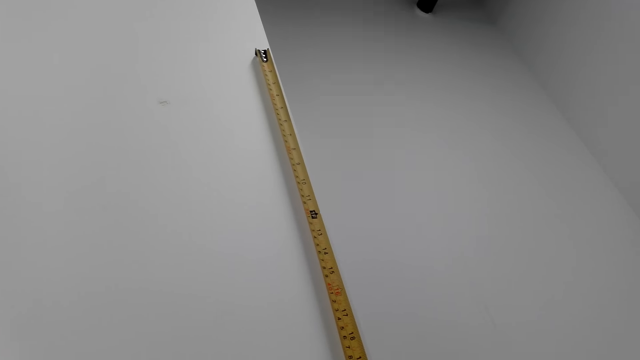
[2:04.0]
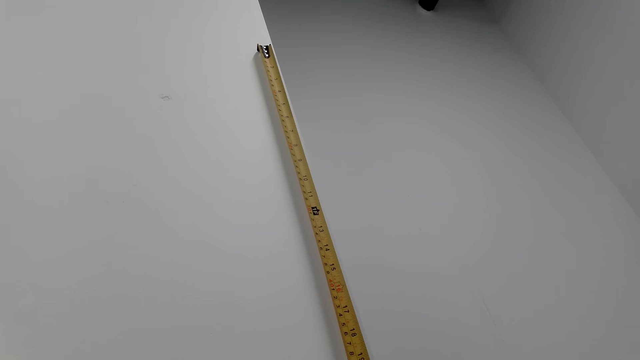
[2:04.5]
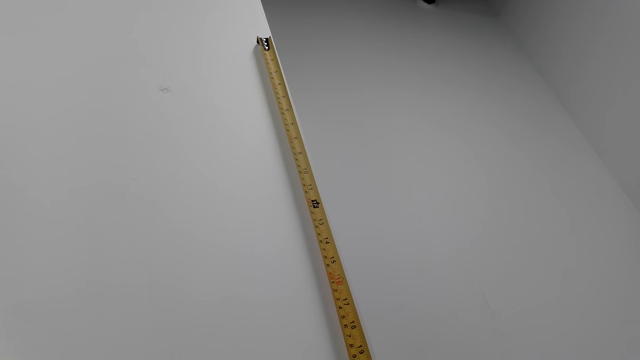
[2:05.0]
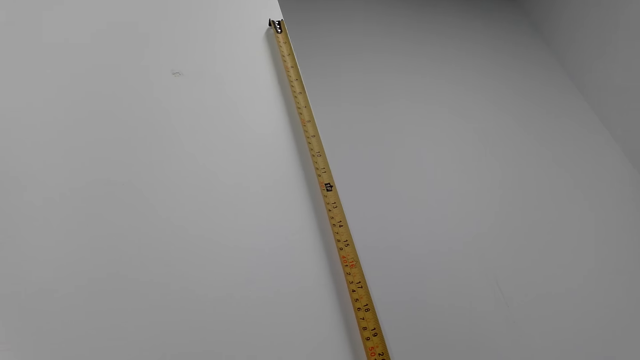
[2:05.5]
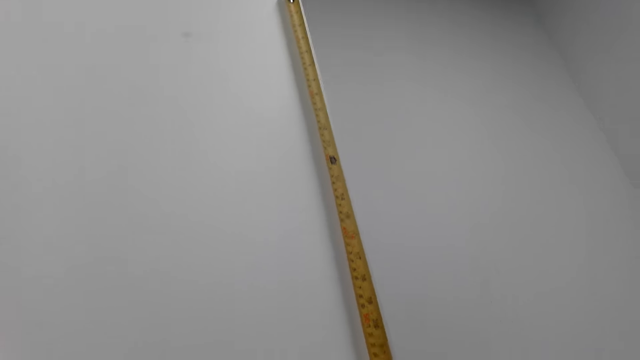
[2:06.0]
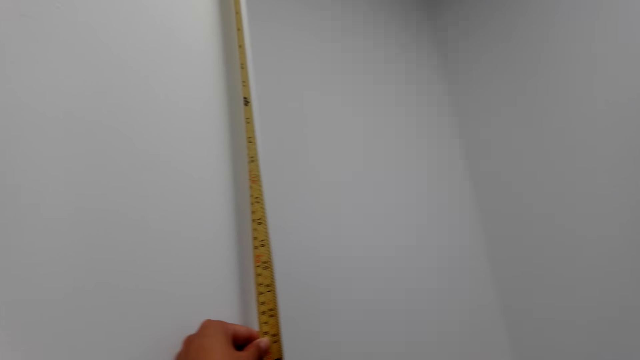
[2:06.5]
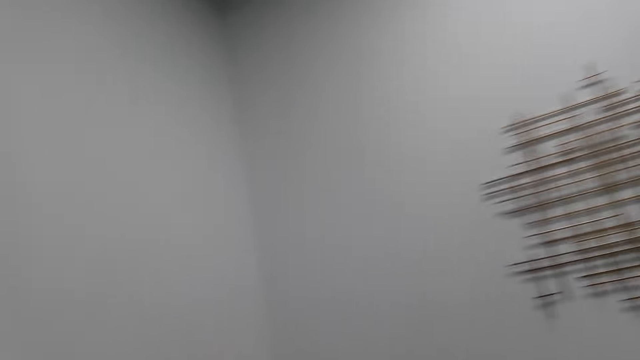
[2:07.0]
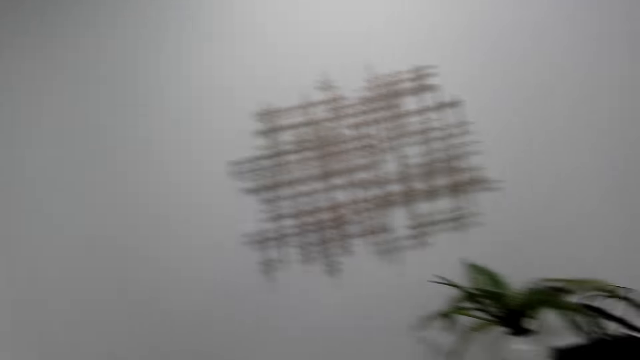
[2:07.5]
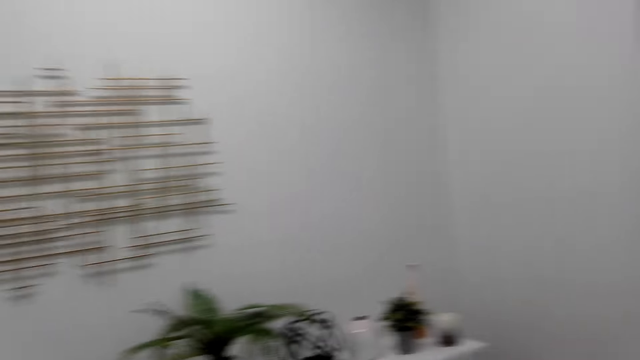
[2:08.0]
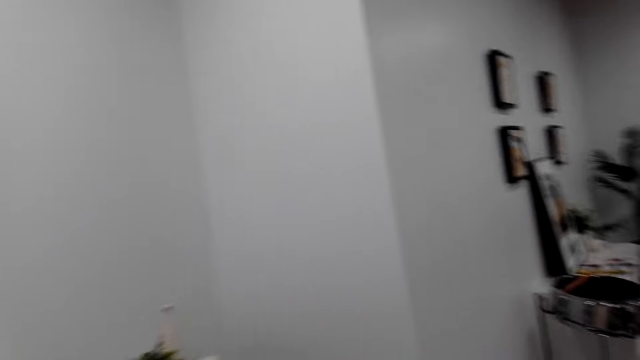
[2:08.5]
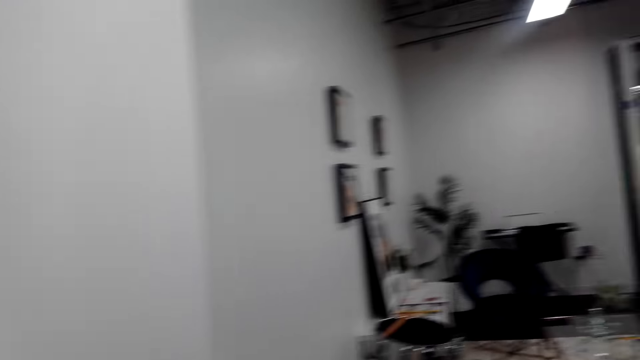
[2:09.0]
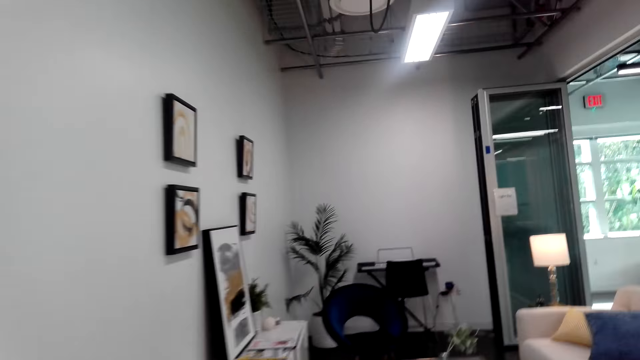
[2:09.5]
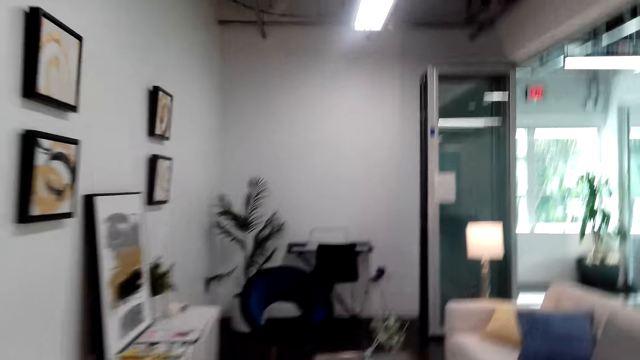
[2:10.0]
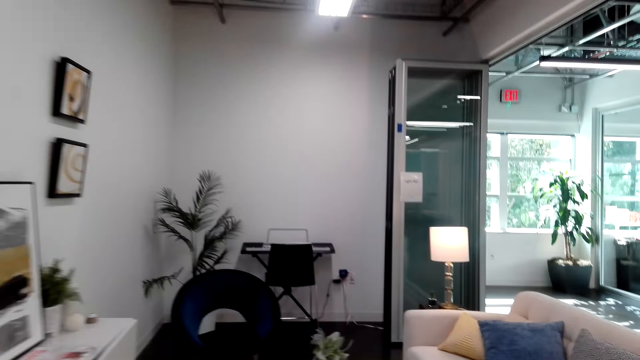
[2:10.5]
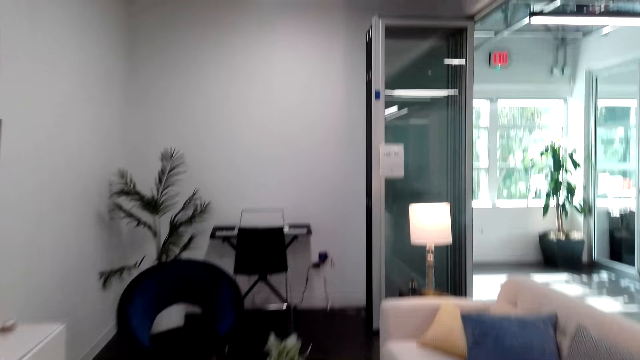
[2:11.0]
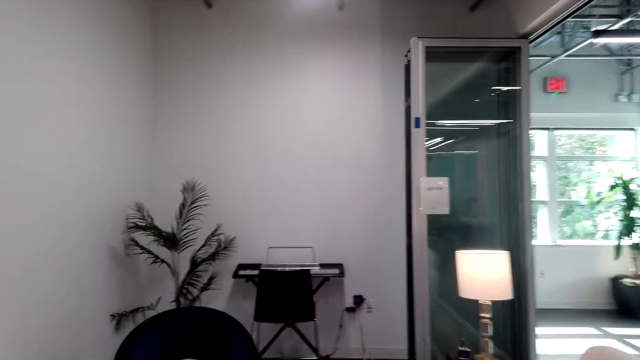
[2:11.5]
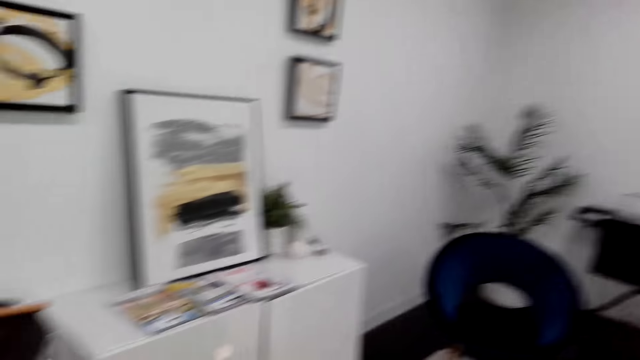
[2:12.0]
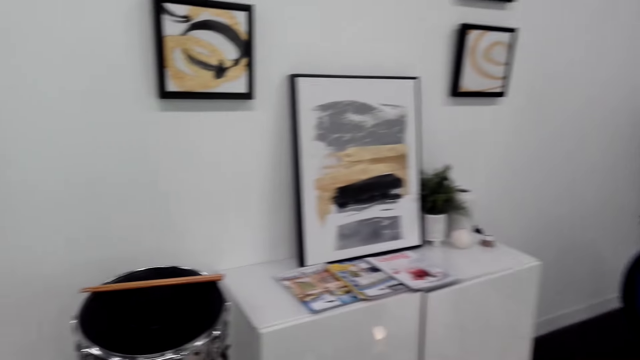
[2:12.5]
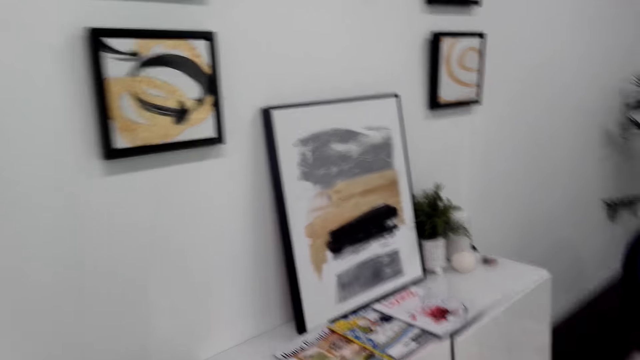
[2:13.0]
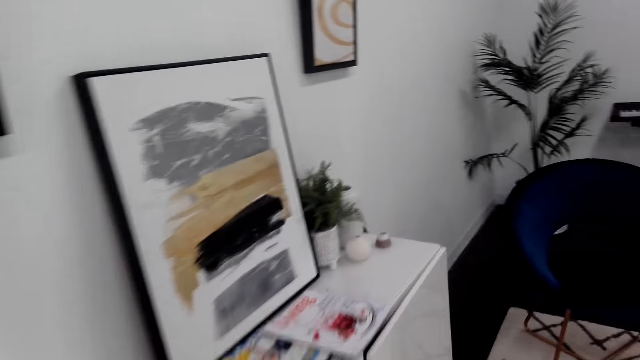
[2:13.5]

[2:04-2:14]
The camera wearer walks. They stare in the house.

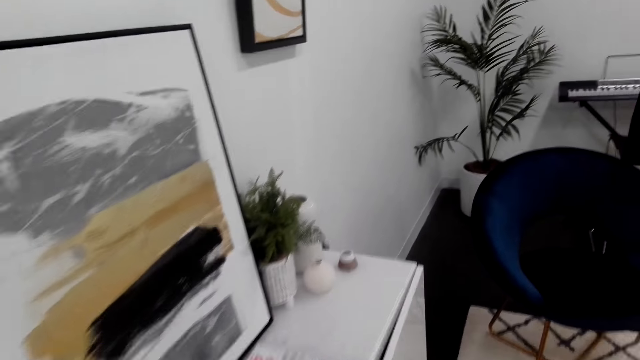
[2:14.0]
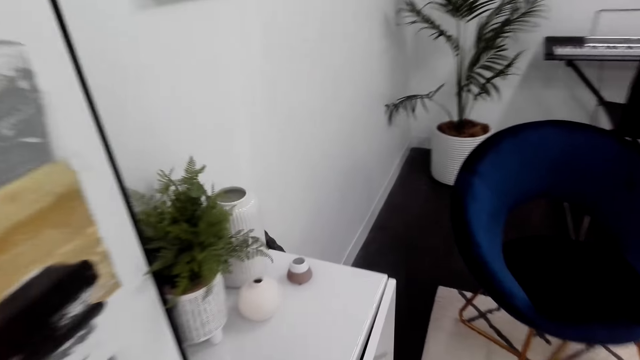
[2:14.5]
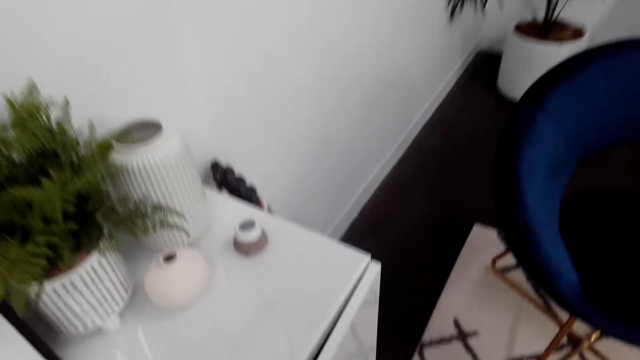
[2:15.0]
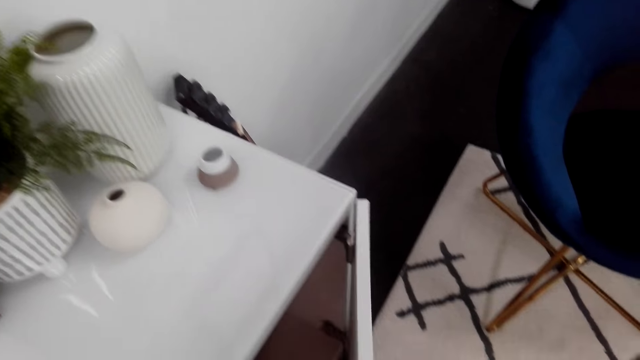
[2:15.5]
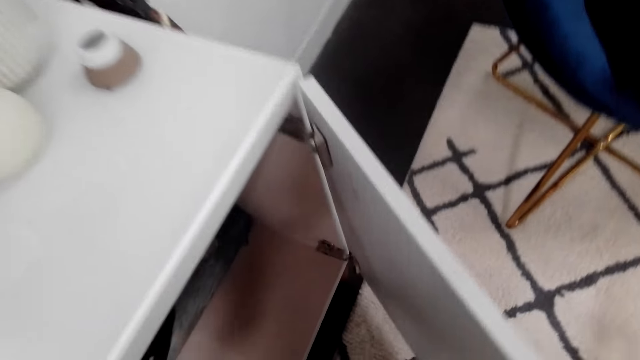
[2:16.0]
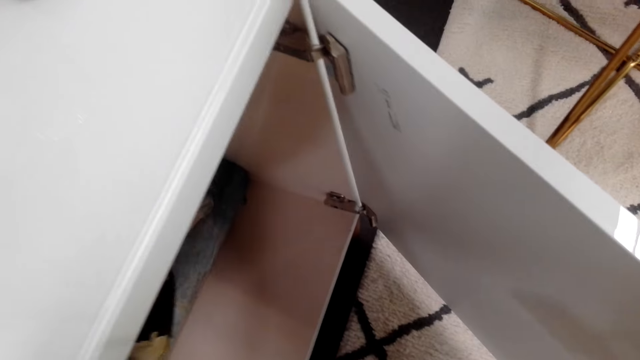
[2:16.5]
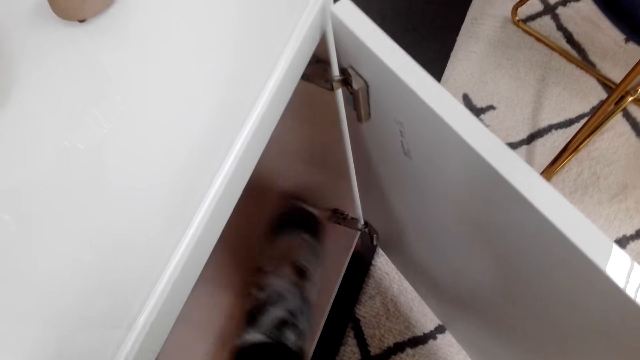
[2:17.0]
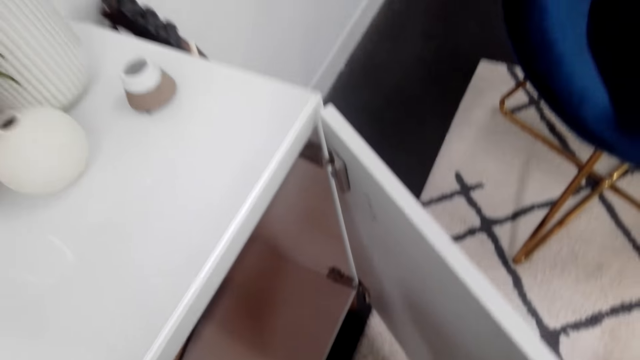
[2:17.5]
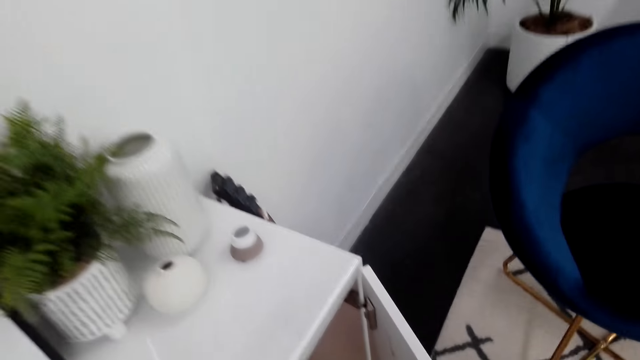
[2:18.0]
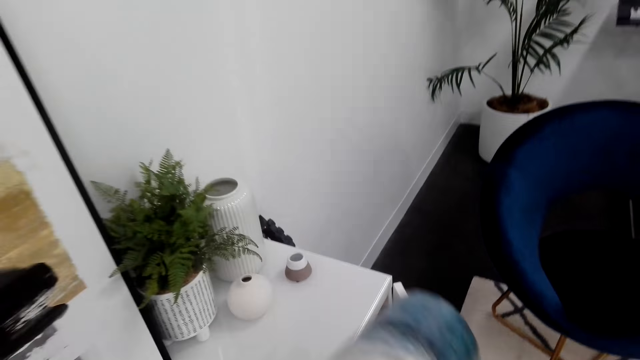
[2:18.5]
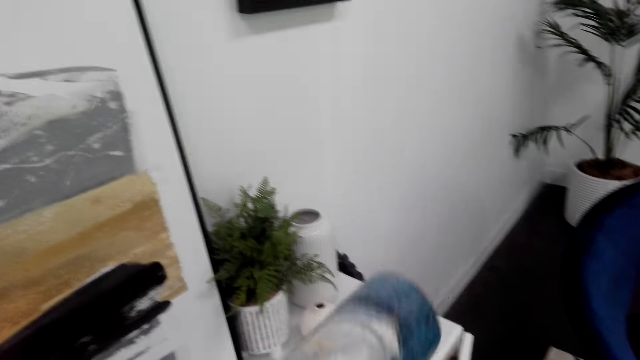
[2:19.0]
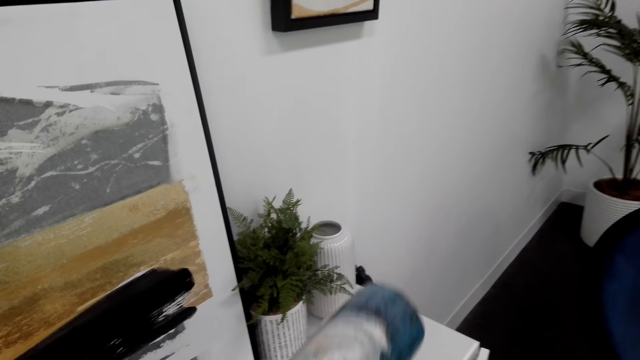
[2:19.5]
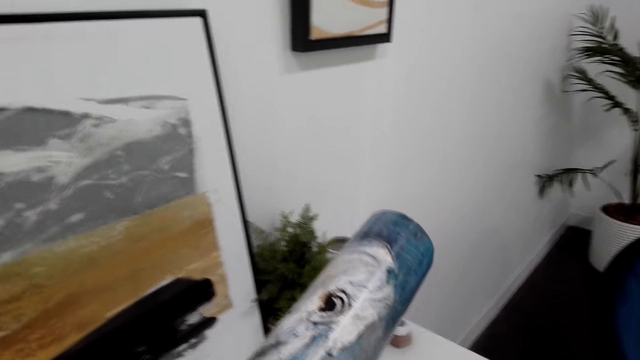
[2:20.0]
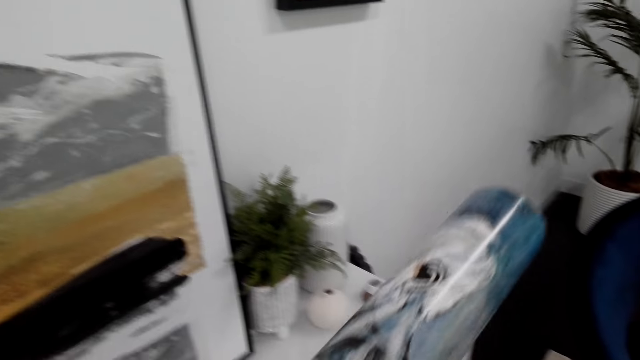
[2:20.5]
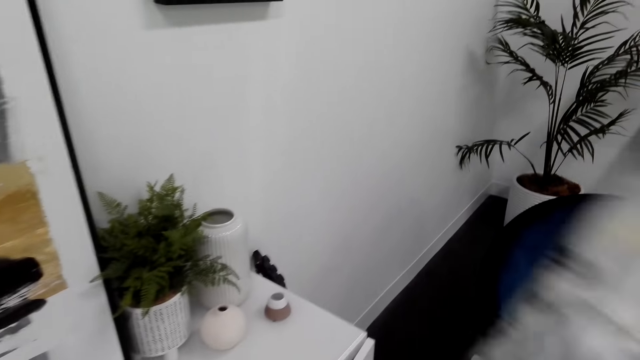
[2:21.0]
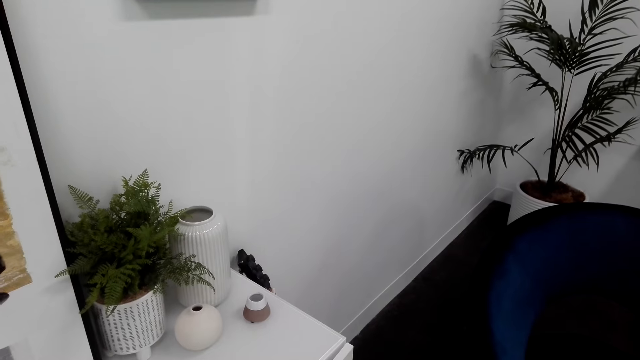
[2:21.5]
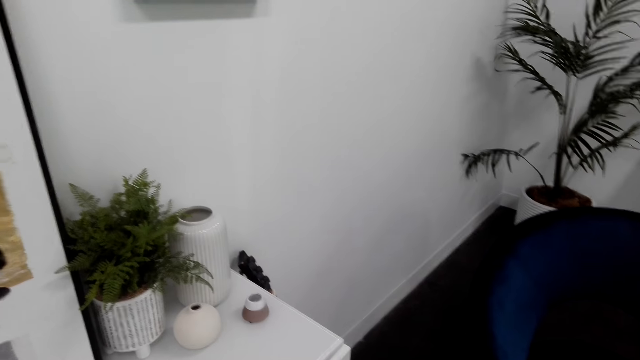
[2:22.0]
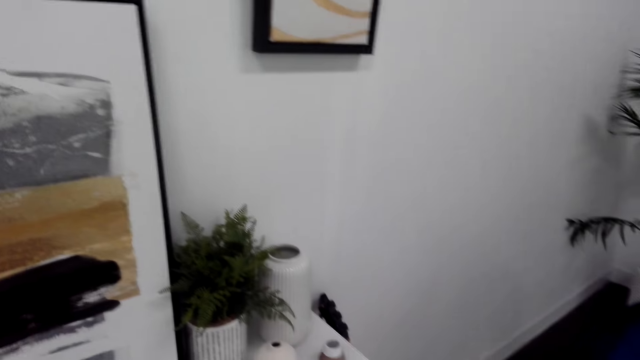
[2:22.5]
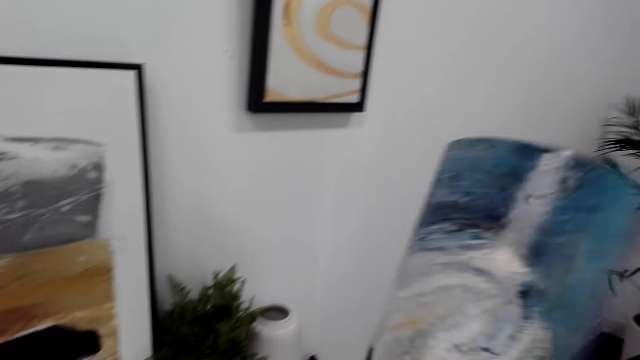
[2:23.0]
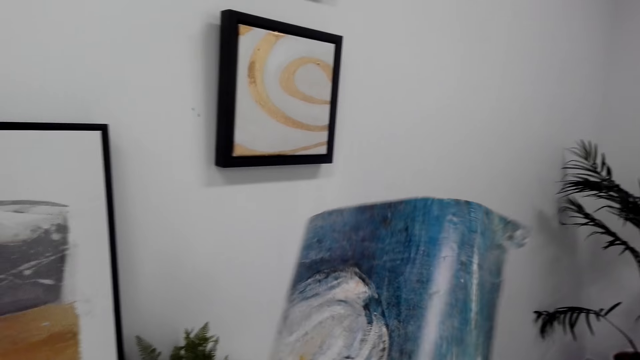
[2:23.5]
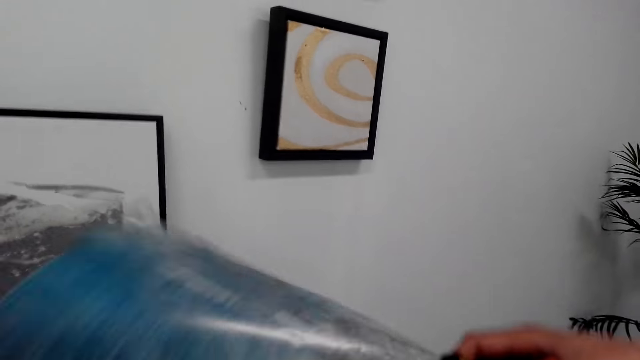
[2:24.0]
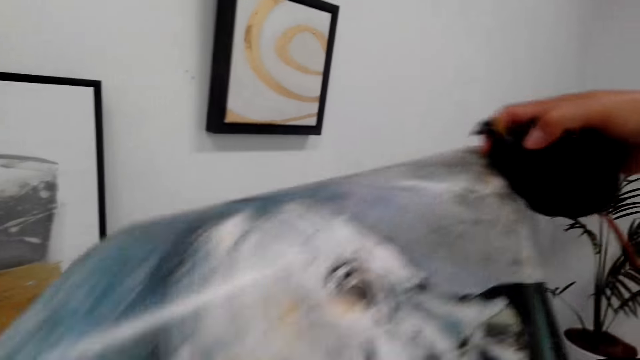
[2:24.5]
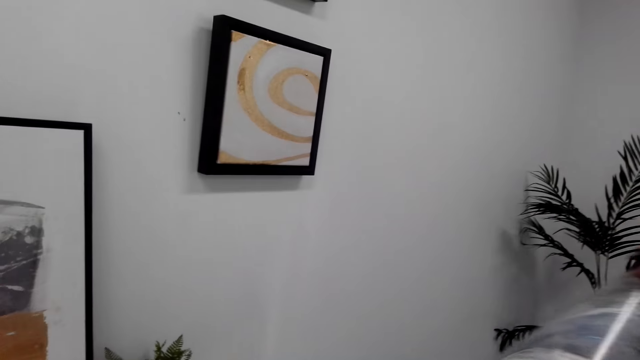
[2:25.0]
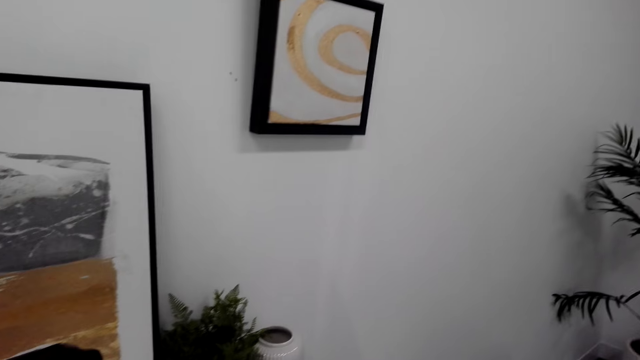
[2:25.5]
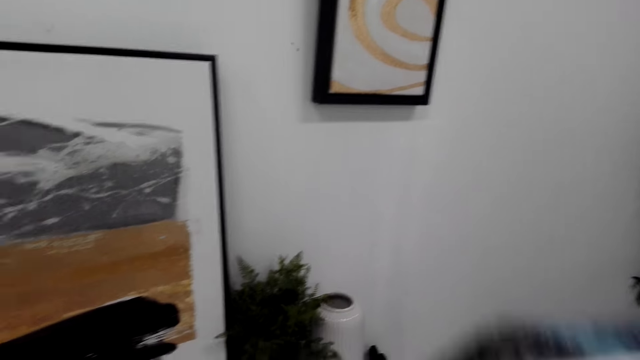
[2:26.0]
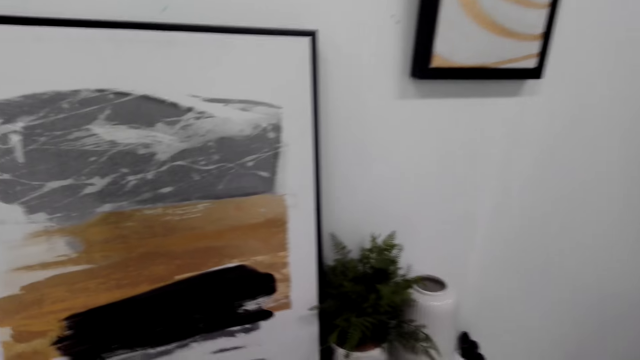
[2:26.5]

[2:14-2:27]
The camera wearer opens a cabinet in the room. They take decorating paper or an image from the cabinet. They unfold the image.
